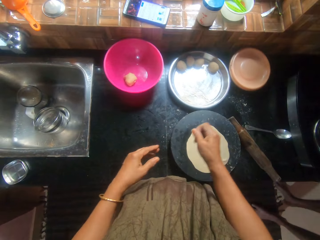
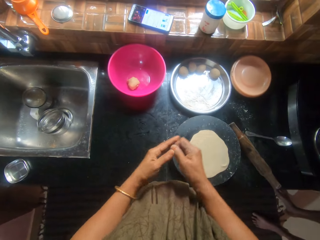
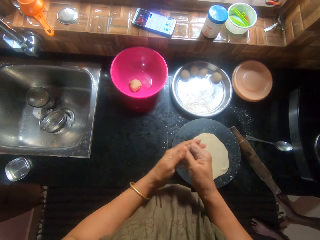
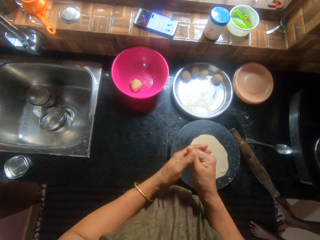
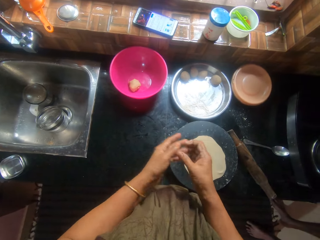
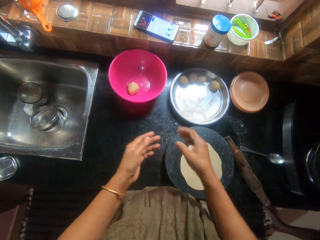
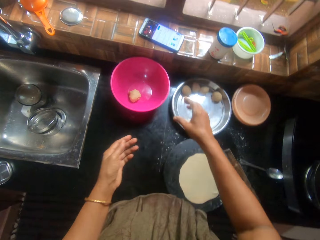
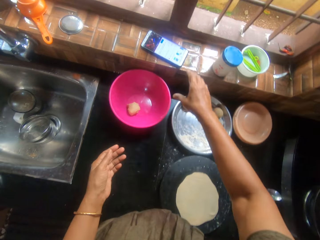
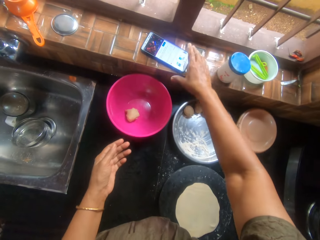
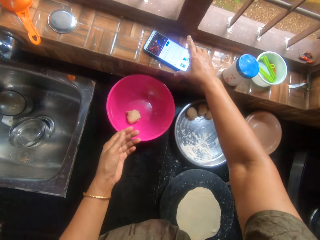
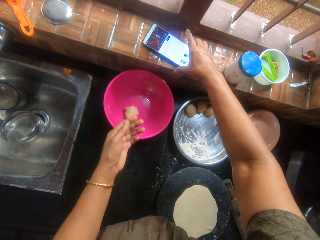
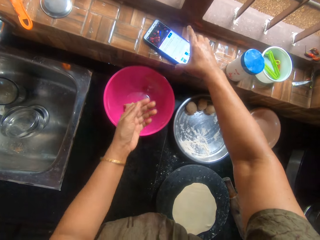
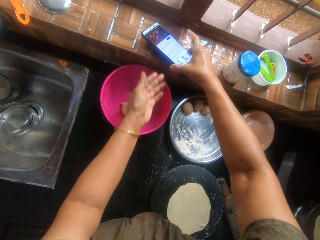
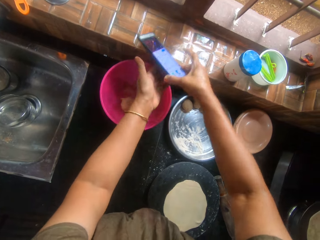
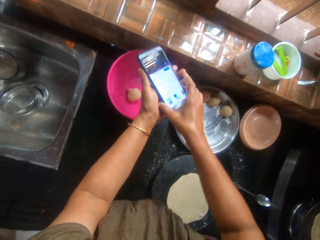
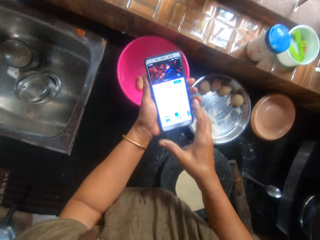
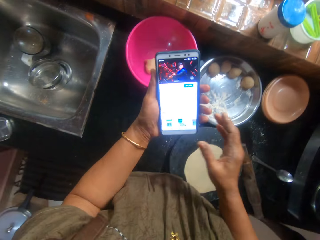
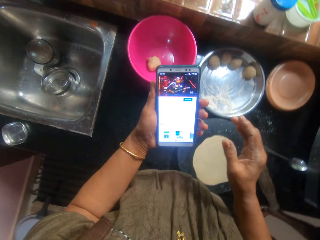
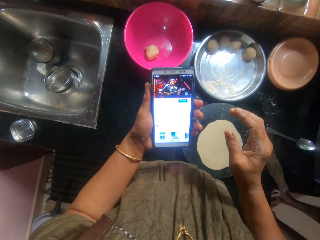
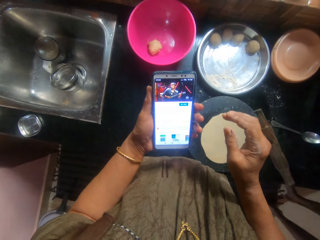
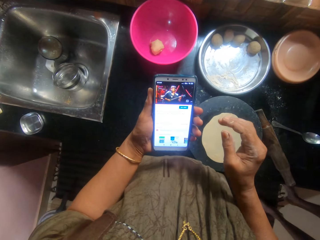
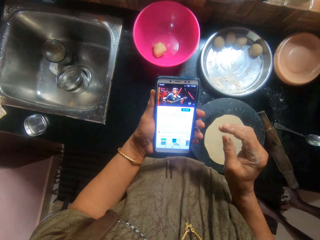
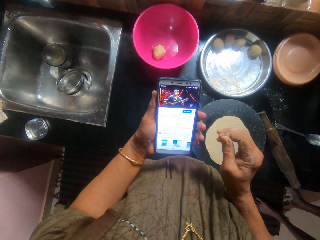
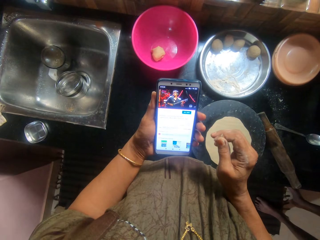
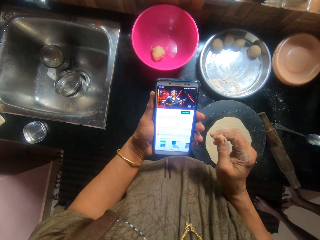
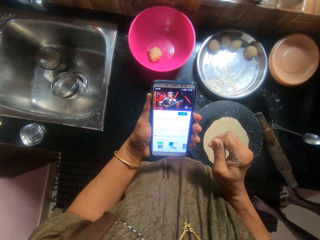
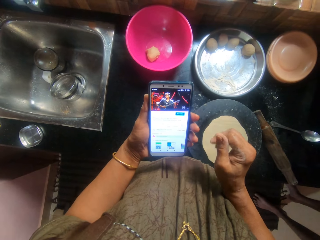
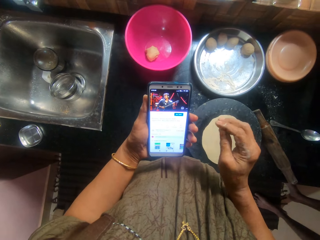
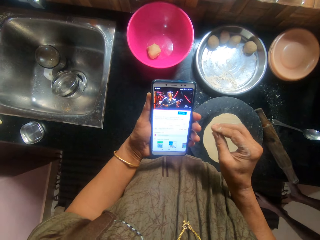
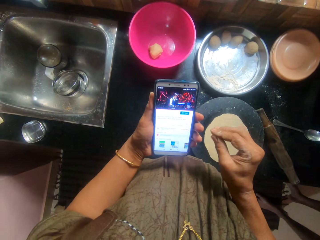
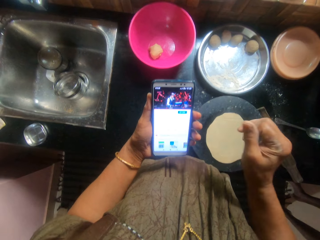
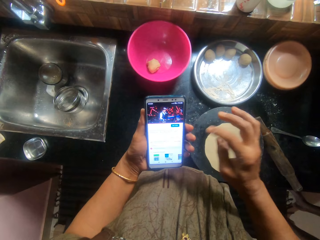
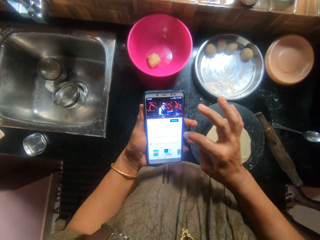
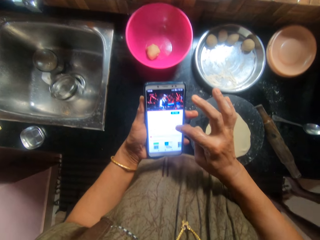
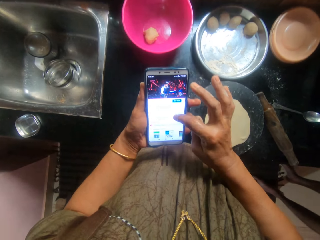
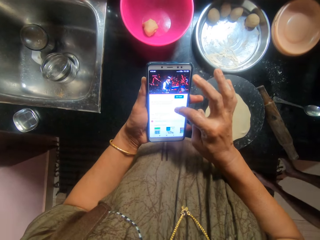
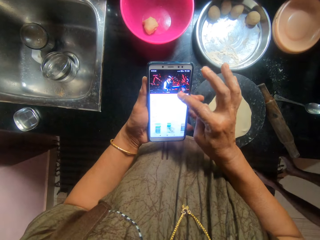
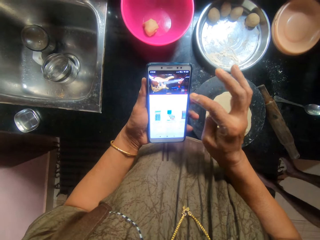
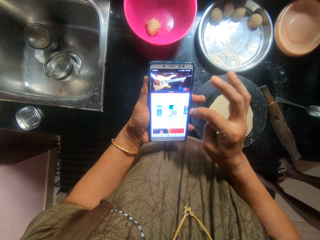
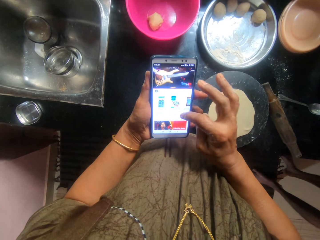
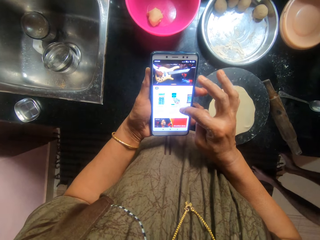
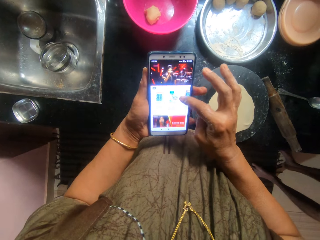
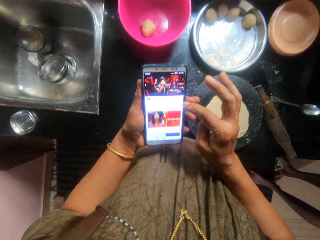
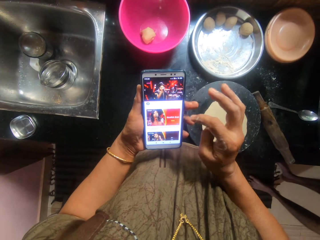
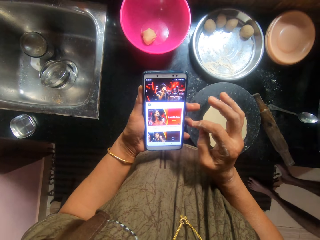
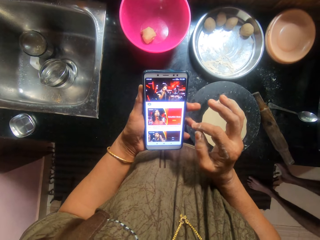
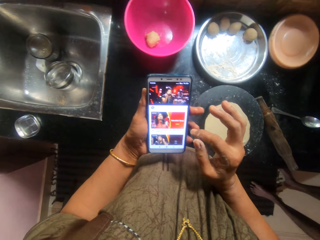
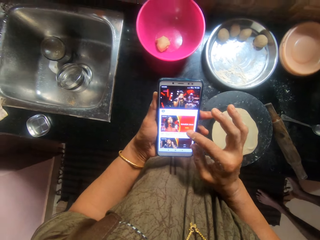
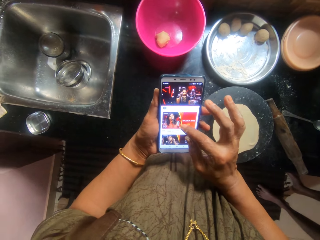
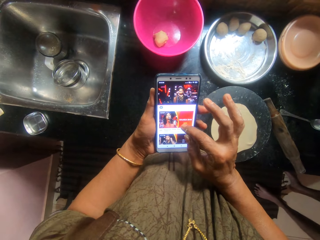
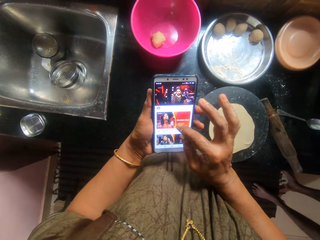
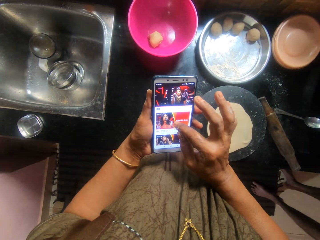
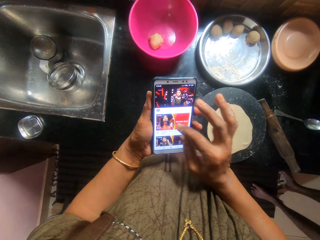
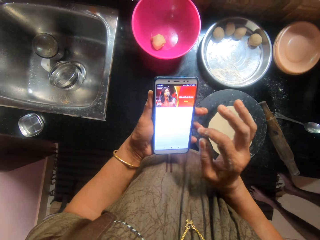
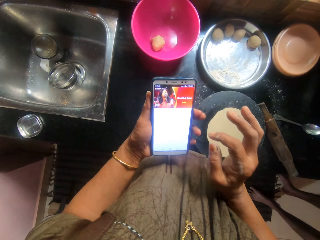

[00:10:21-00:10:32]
The camera wearer holds the roti. They rub the hands. They pick the phone from the edge of the window. They operate the phone. They watch the phone video. They scroll the phone.

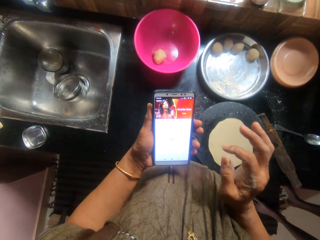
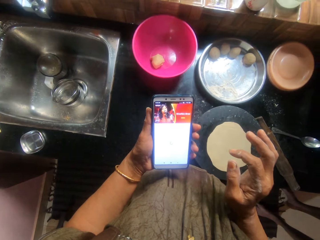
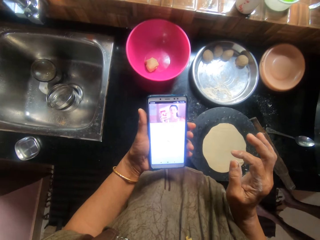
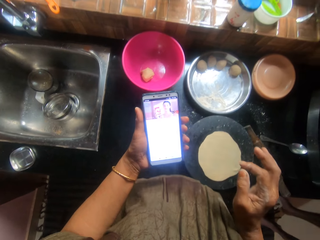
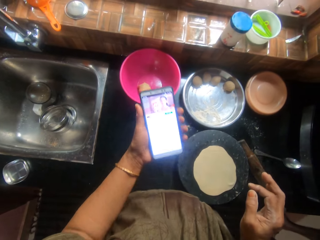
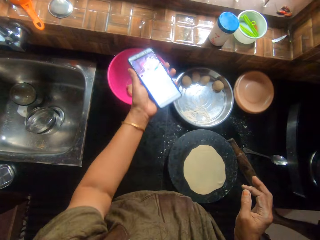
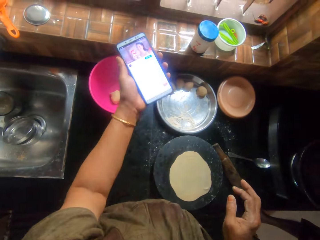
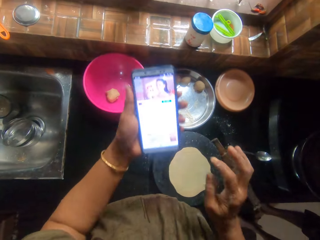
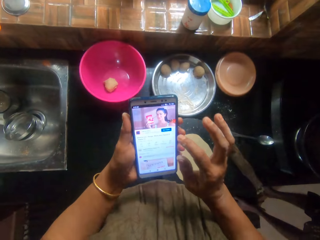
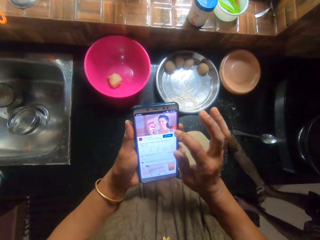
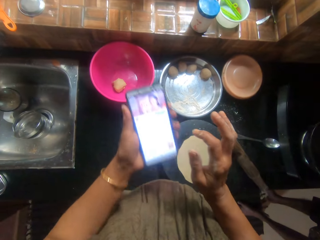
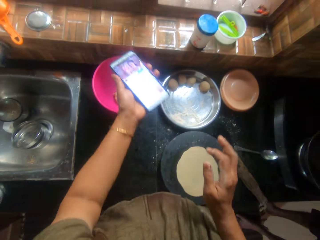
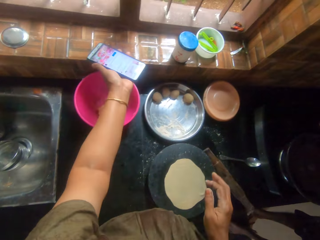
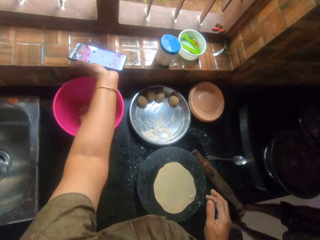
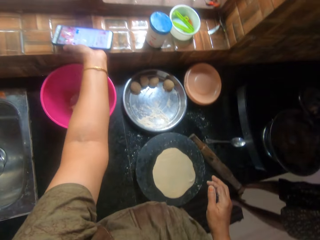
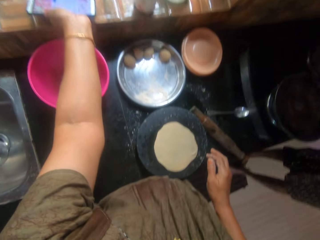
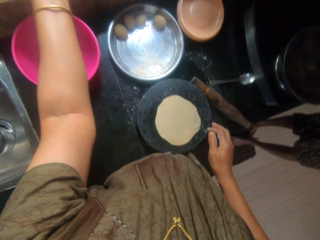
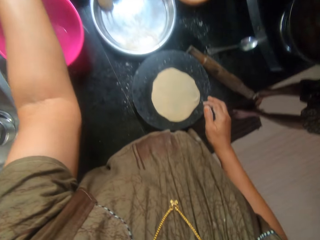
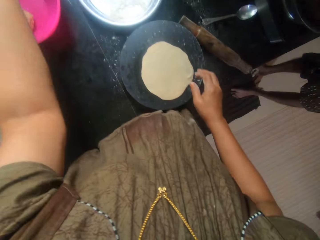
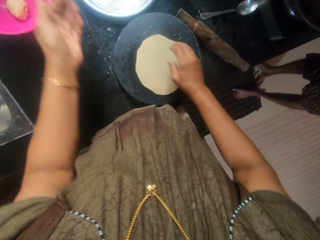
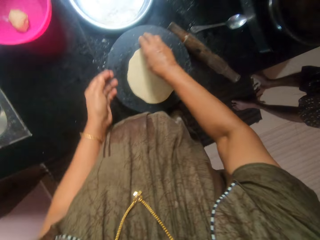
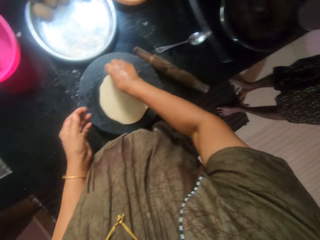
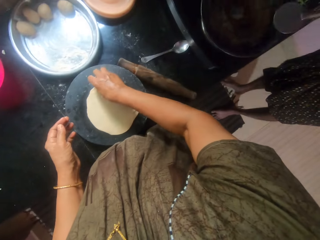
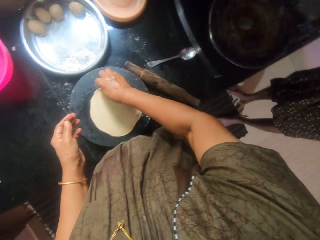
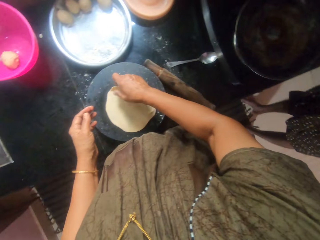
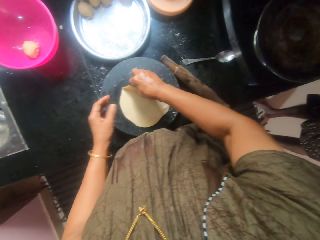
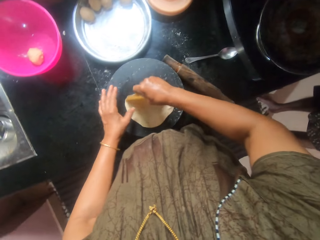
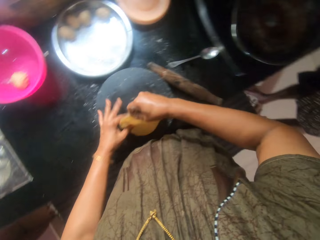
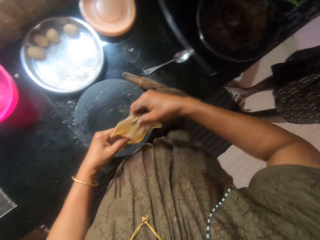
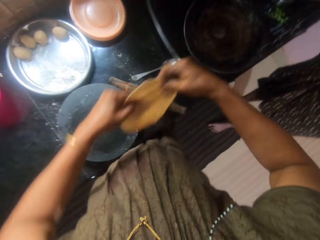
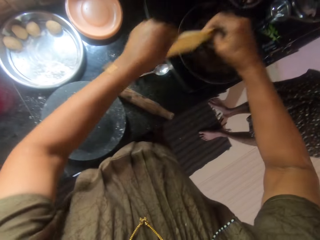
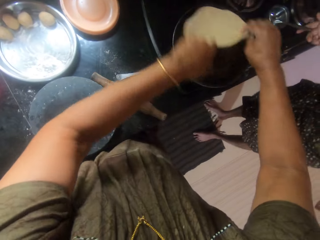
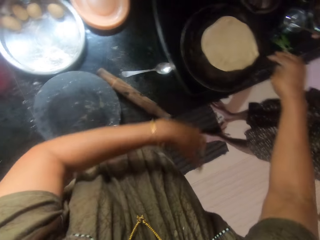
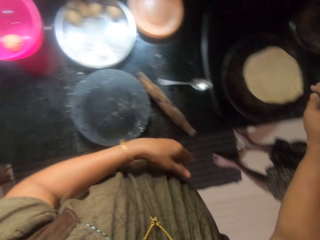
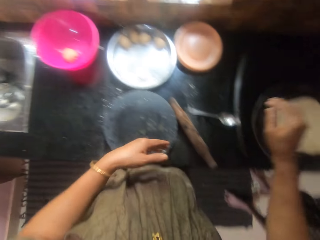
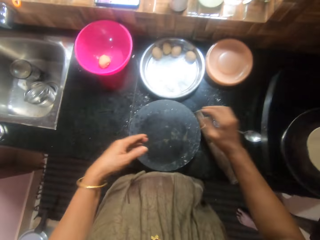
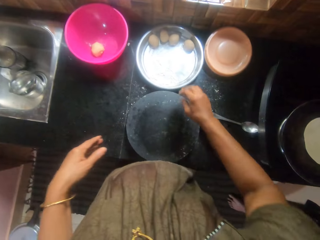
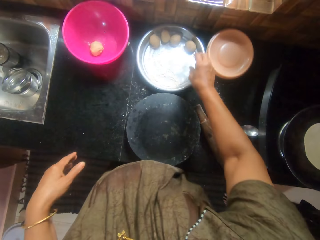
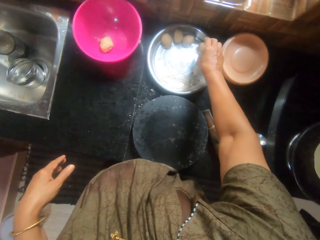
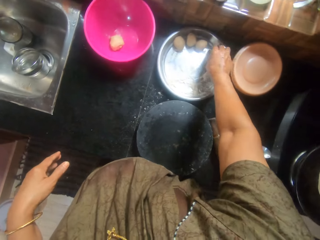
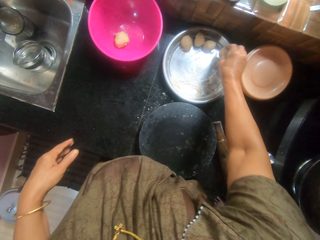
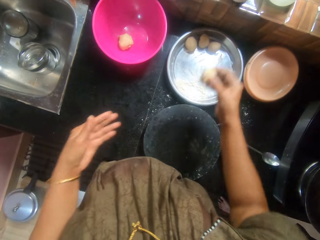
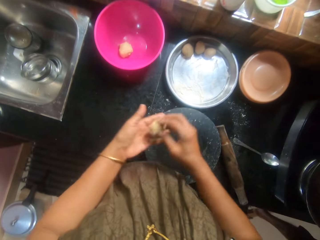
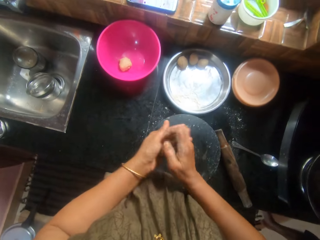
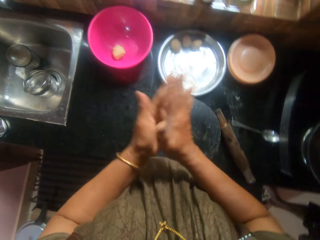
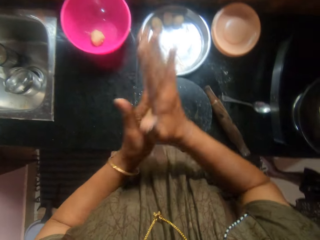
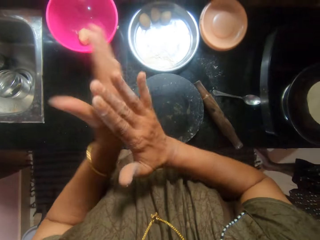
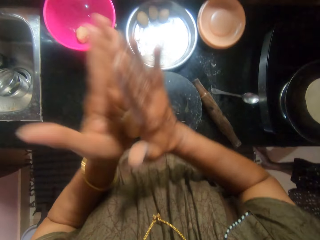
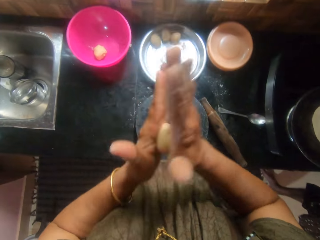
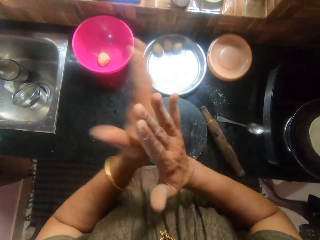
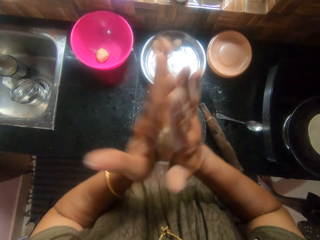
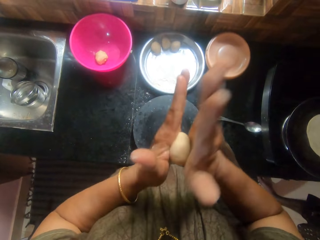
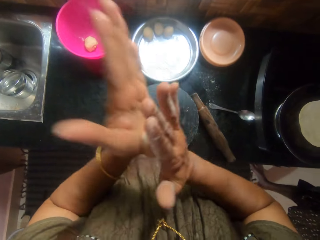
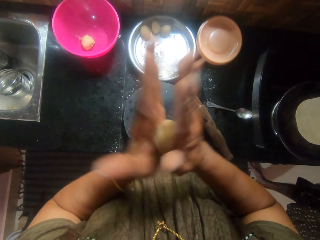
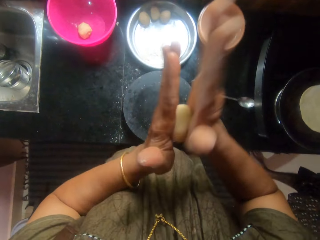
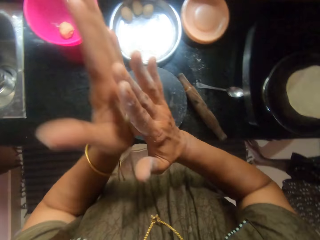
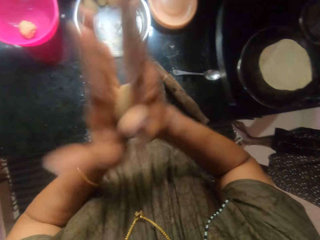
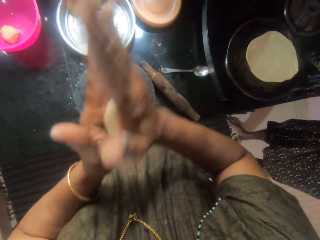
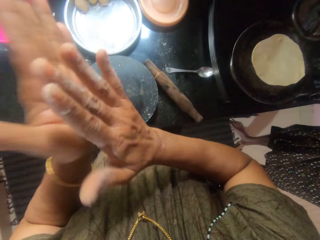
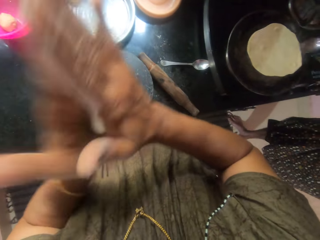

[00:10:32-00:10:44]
The camera wearer places the phone on the edge of the window. A man stands on the floor. The camera wearer picks the dough from the pastry board. She places the dough inside the pan. She picks another dough from the tray. She rubs the dough together with her hands. She makes a dough ball. The man rubs oil on the dough inside the pan.
